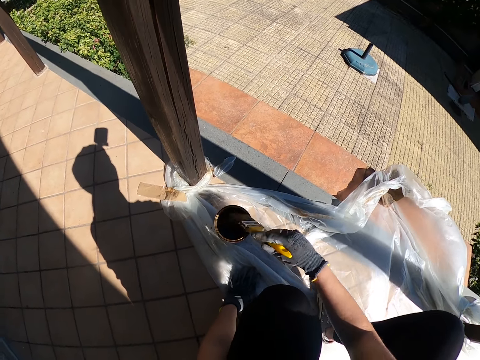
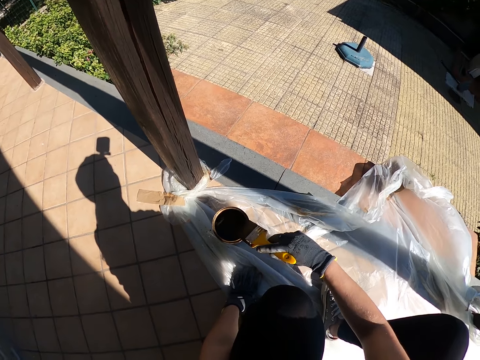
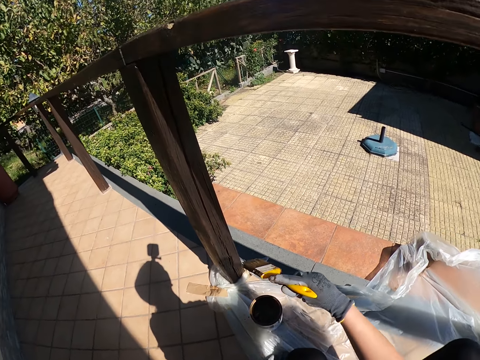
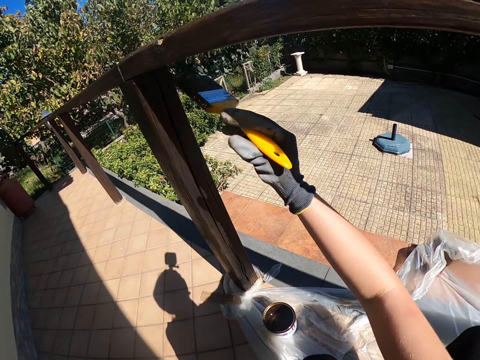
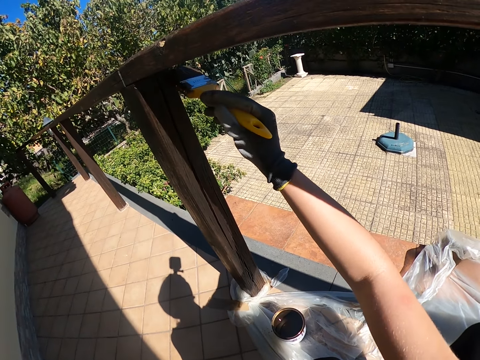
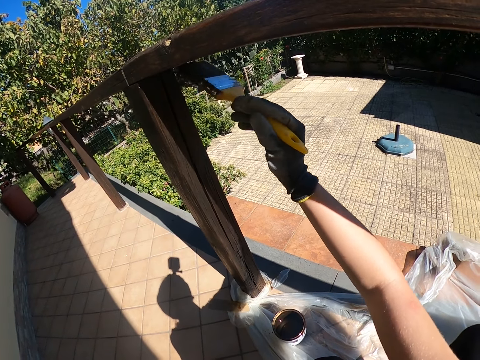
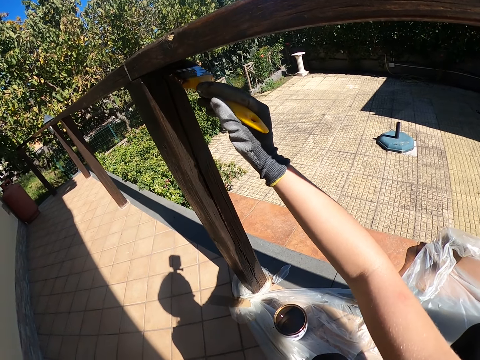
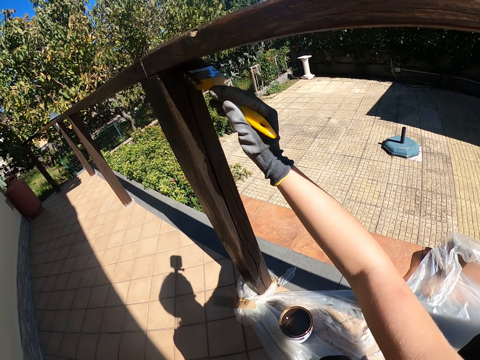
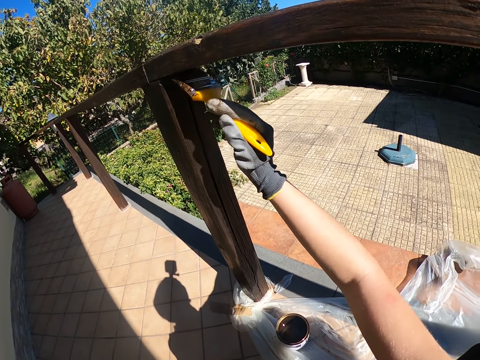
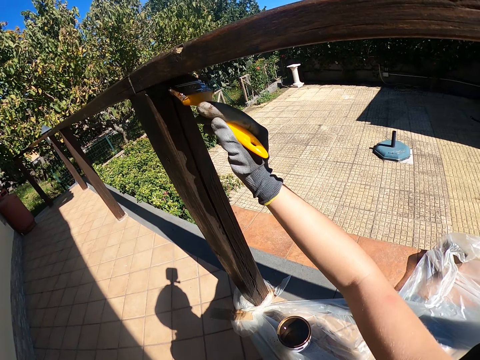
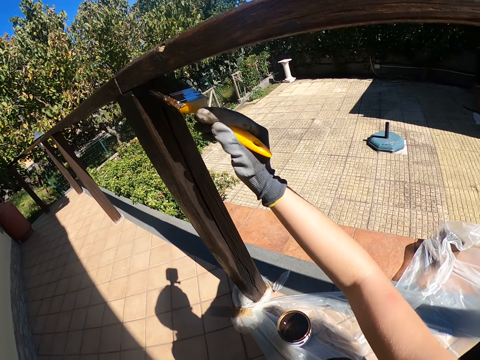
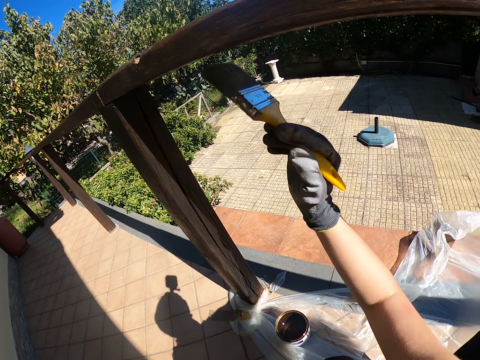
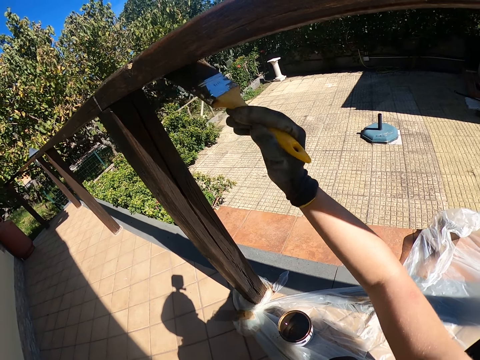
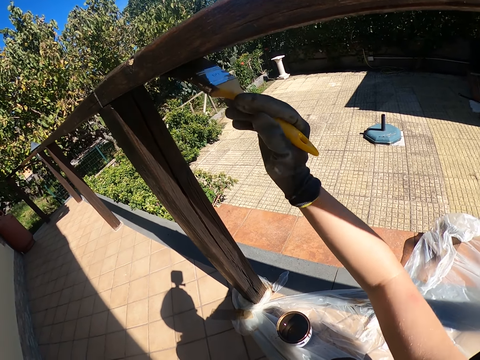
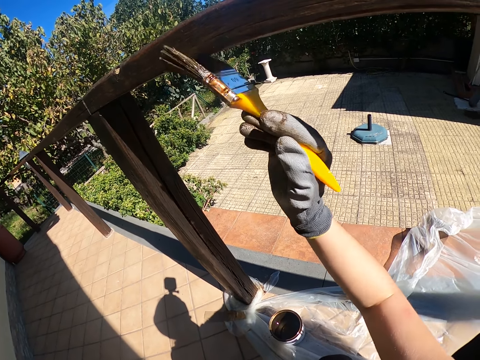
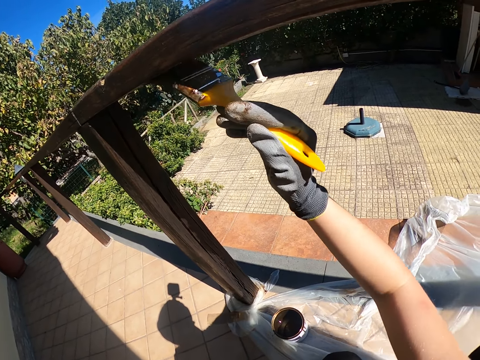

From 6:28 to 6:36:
The camera wearer touches the brim of the paint container with the yellow paint brush. They paint the balcony railing with the paintbrush.

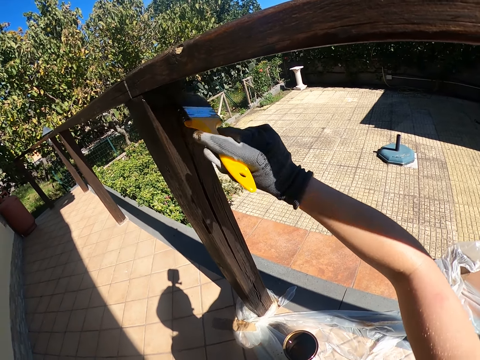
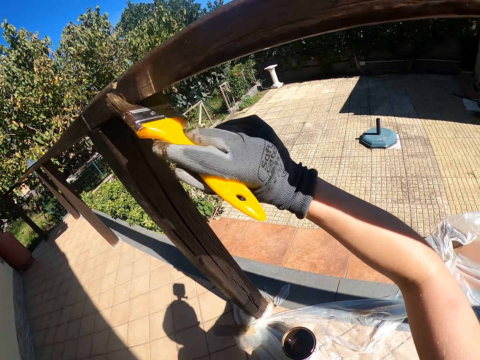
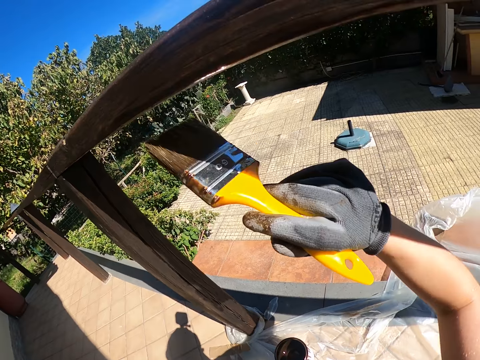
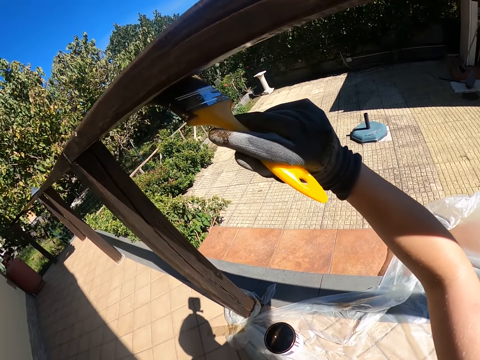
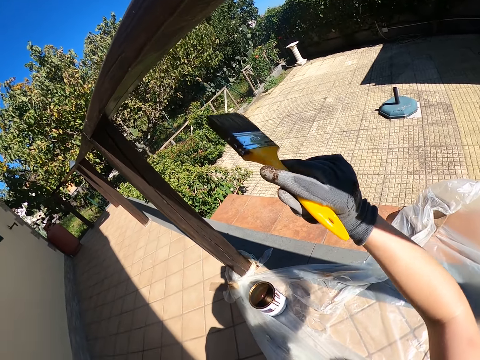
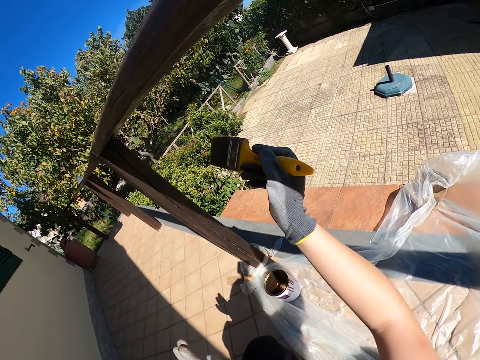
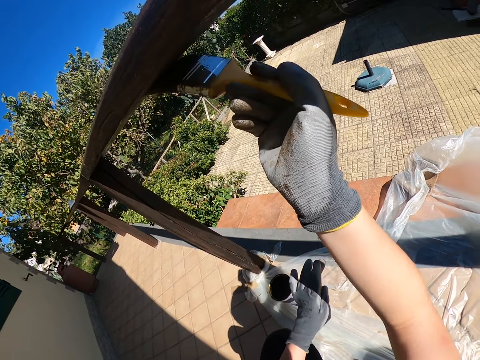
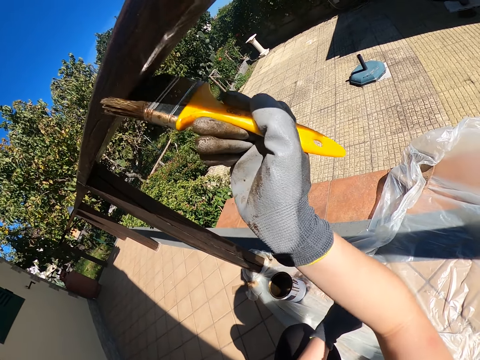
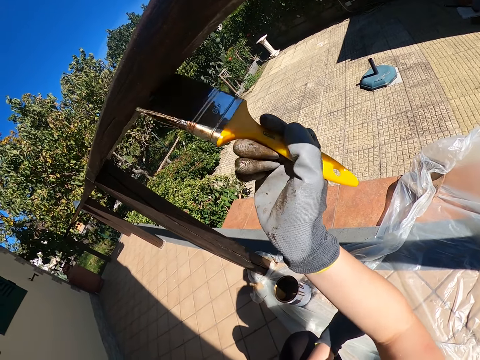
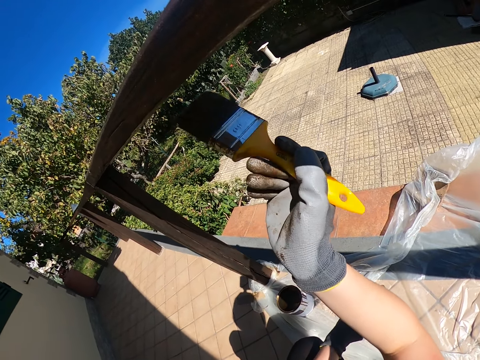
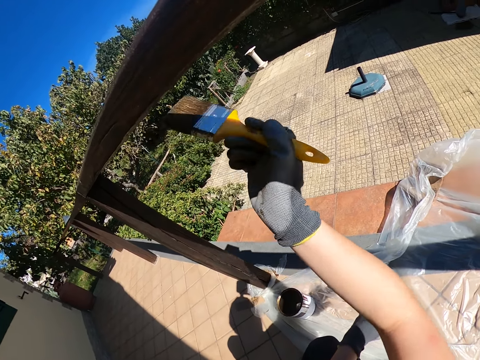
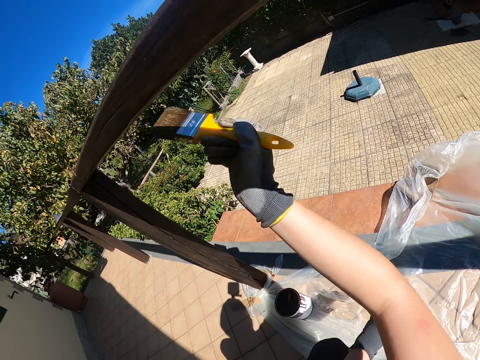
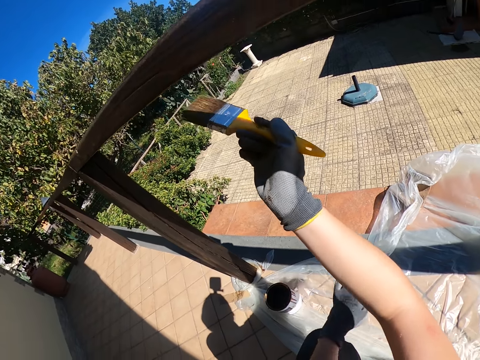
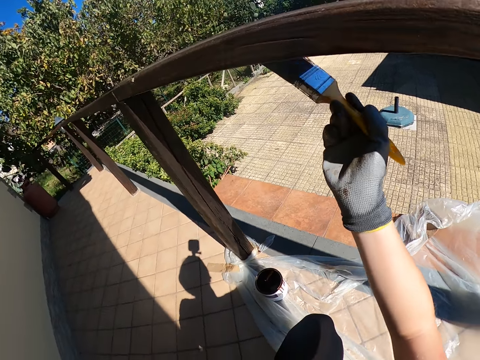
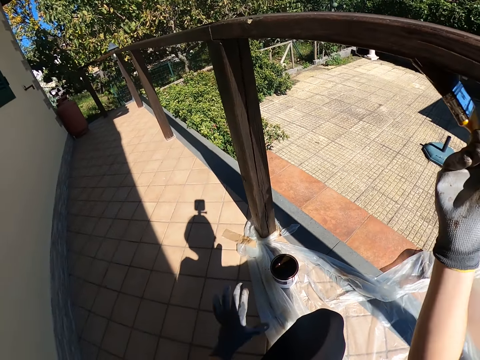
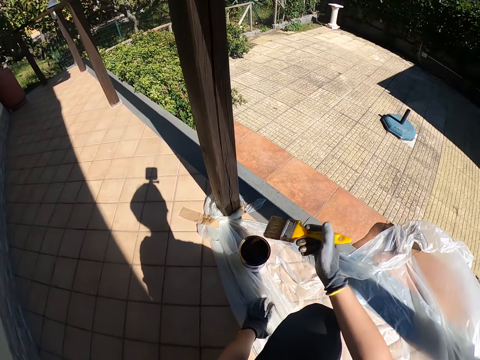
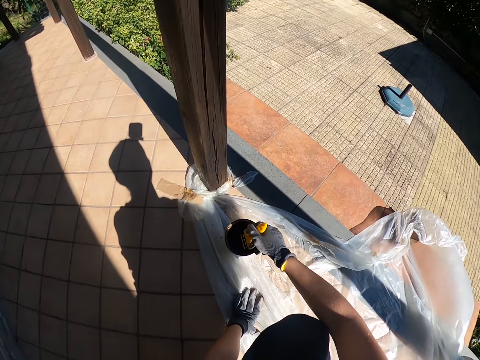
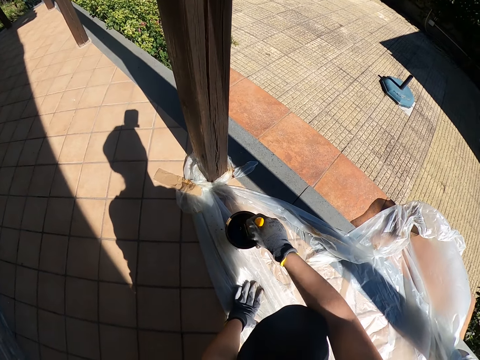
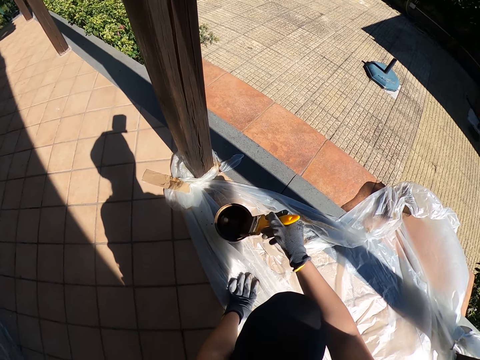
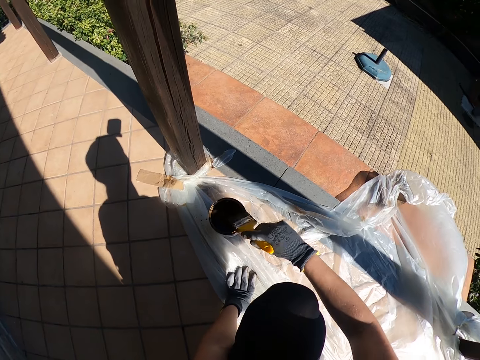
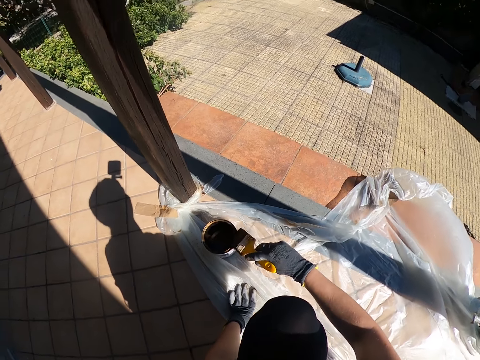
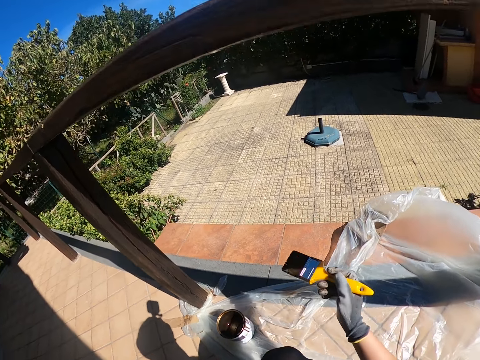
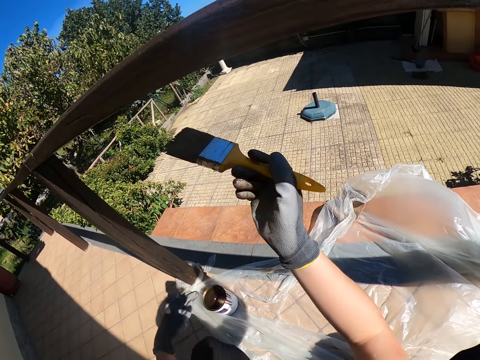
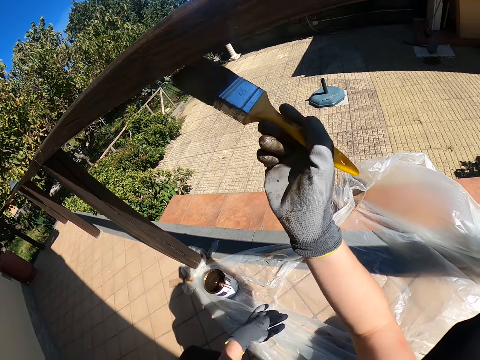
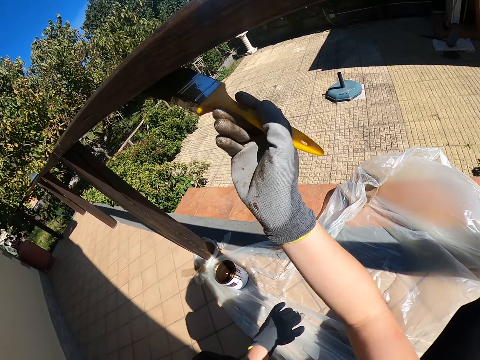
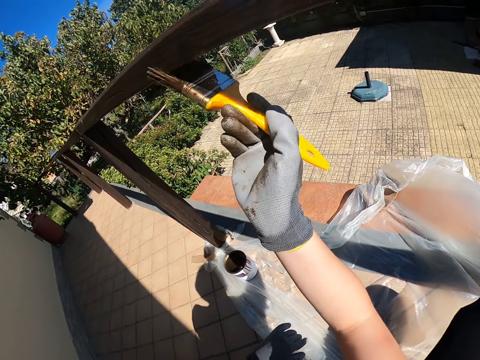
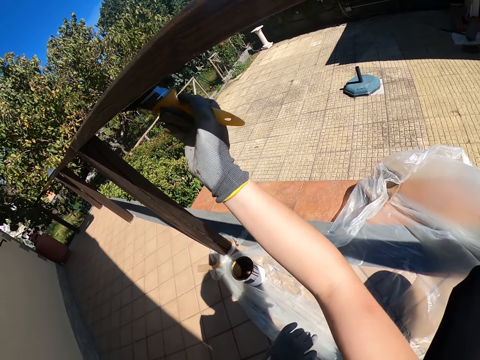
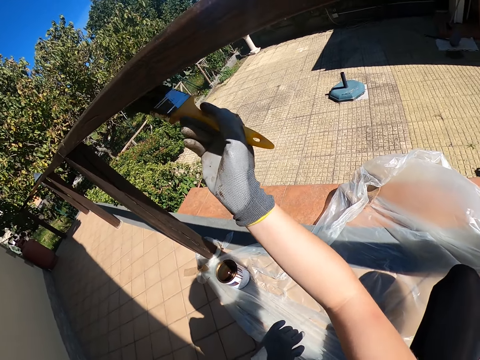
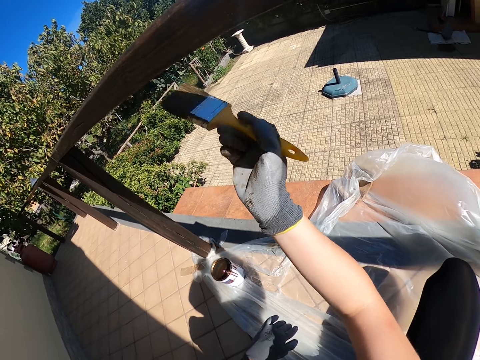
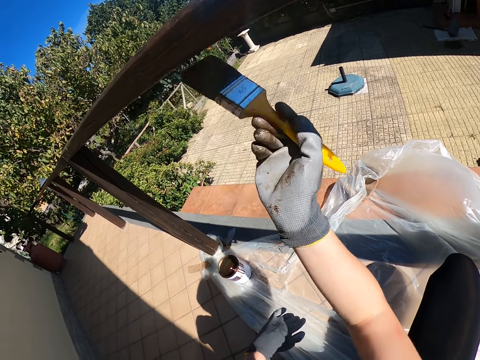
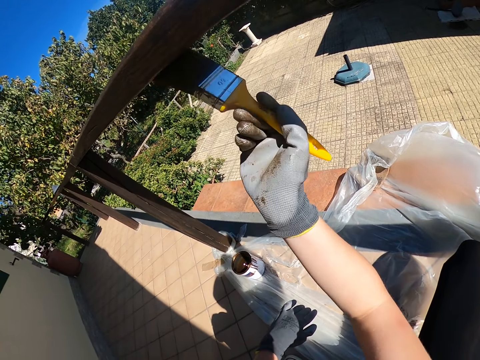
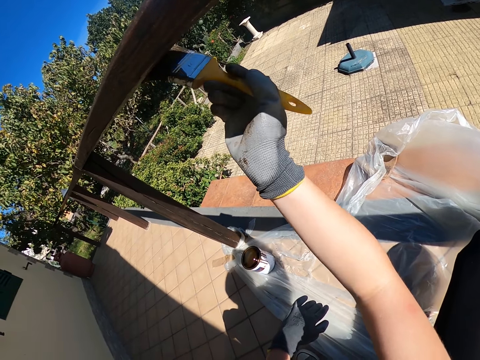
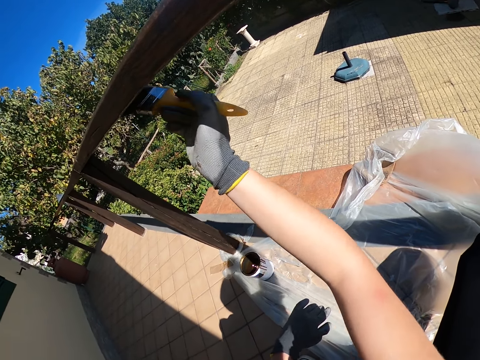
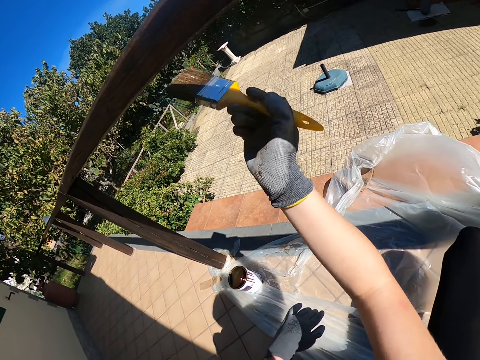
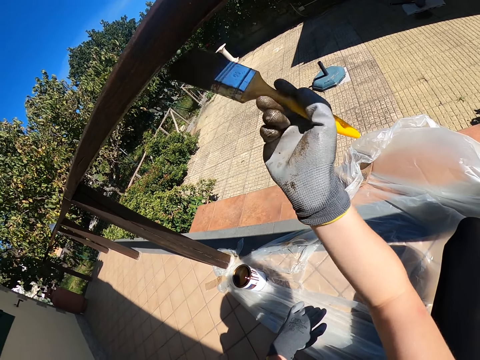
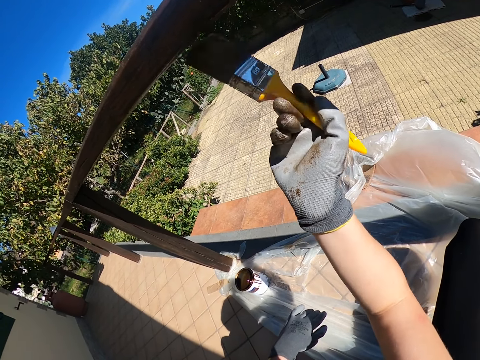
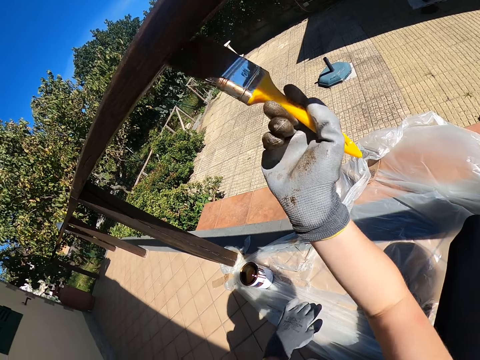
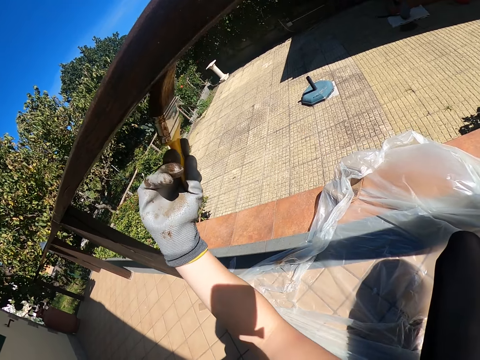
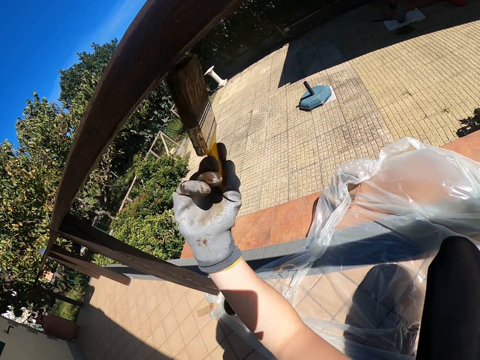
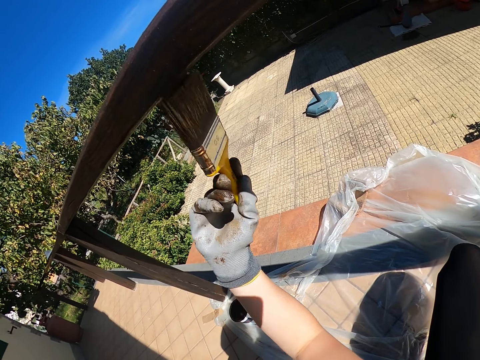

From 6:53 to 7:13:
The camera wearer moves backwards a bit. He rests his left hand on his lap. He paints the balcony railing. He takes his left hand off his lap. He puts his left hand on the tarpaulin. He dips the yellow paint brush into the paint container. He touches the brim of the paint container with the yellow paint brush. He rests his left hand on his lap. He paints the balcony railing with the paintbrush. He takes his left hand off his lap.
